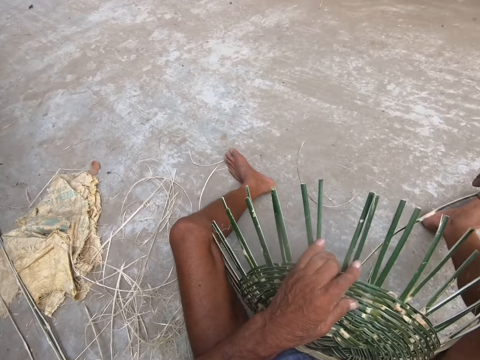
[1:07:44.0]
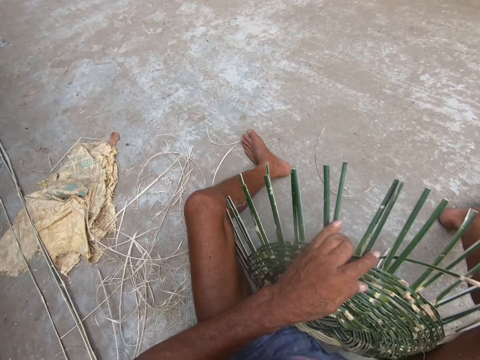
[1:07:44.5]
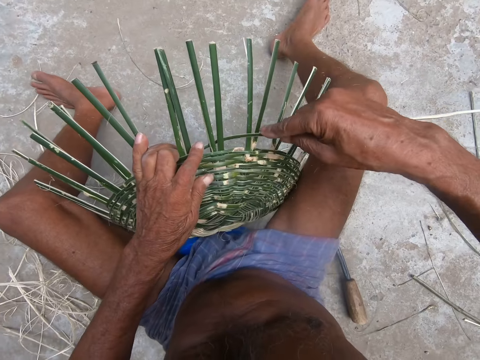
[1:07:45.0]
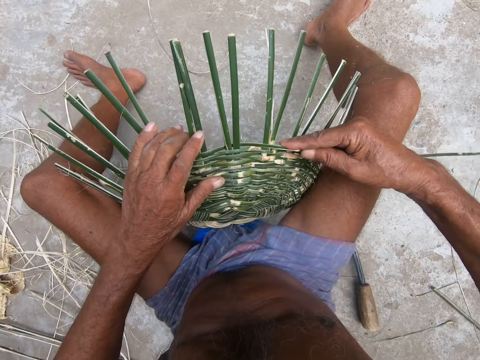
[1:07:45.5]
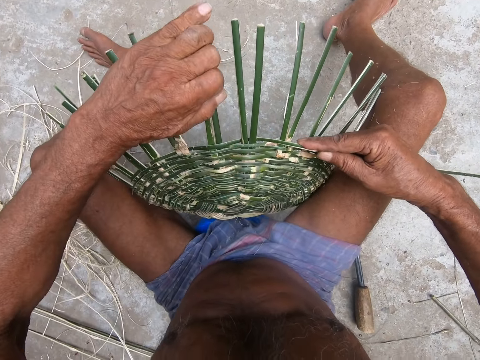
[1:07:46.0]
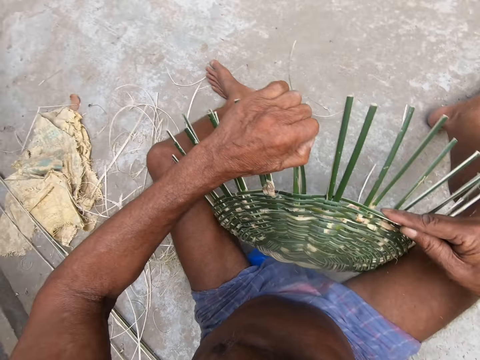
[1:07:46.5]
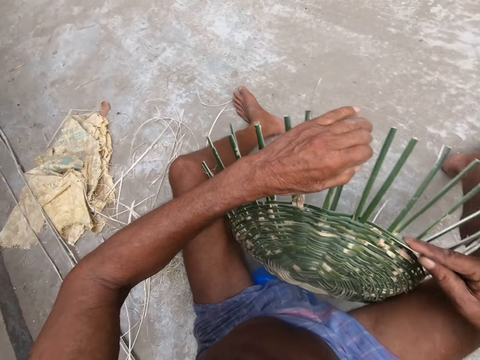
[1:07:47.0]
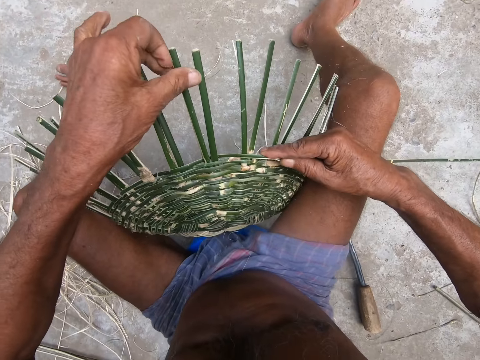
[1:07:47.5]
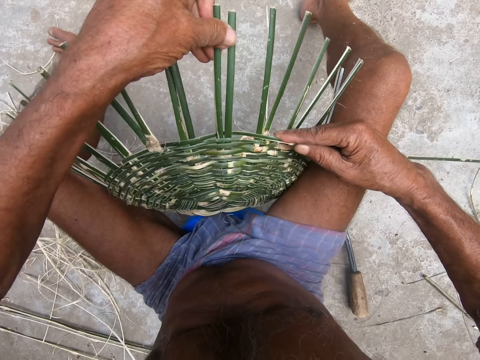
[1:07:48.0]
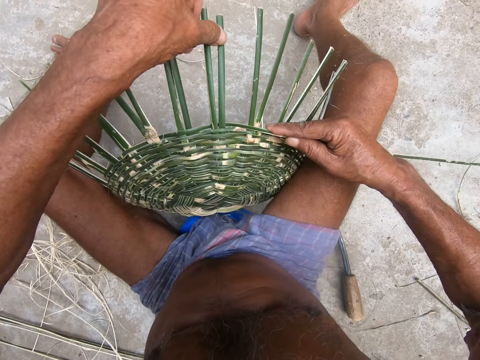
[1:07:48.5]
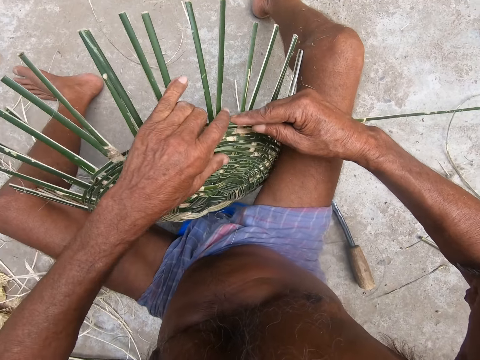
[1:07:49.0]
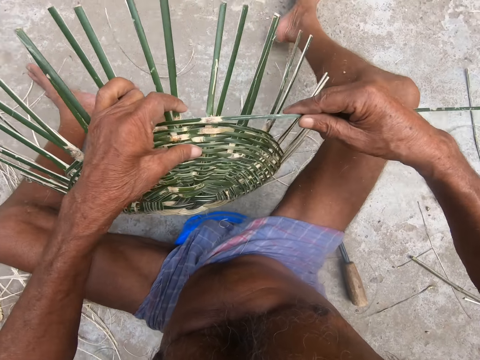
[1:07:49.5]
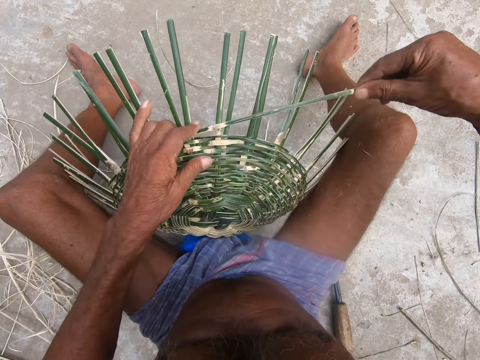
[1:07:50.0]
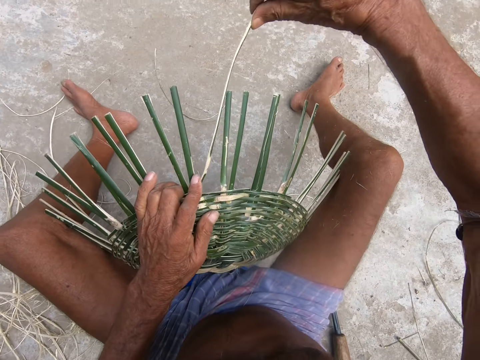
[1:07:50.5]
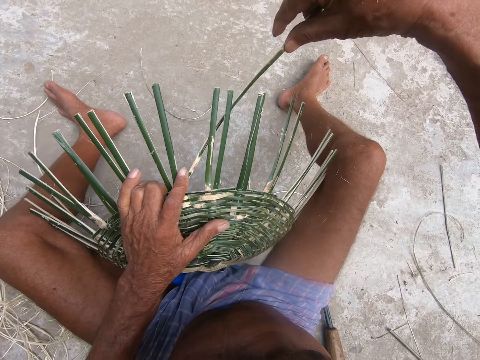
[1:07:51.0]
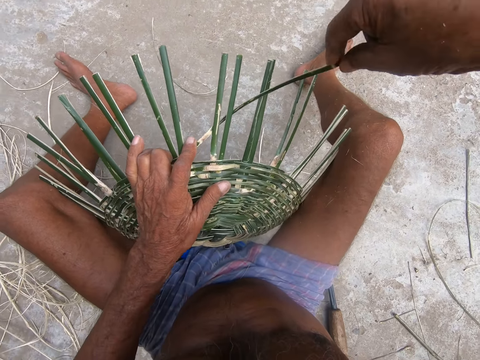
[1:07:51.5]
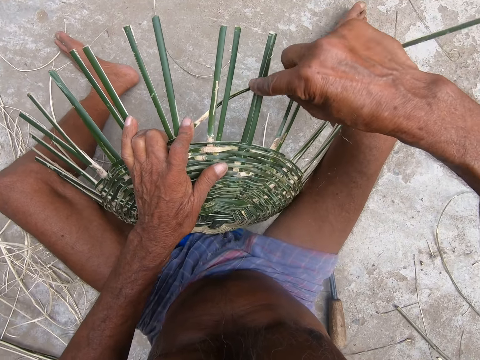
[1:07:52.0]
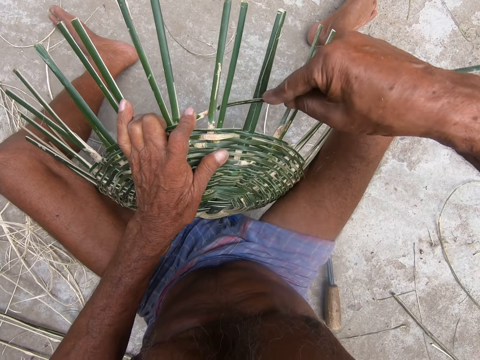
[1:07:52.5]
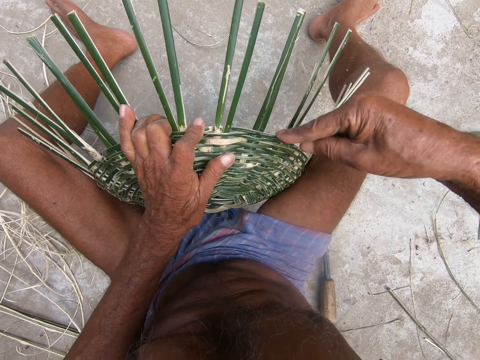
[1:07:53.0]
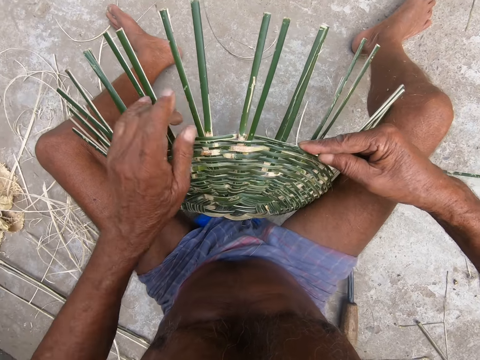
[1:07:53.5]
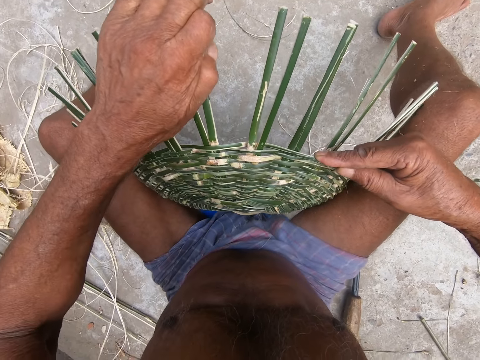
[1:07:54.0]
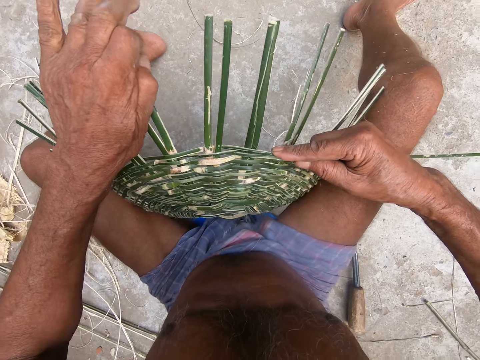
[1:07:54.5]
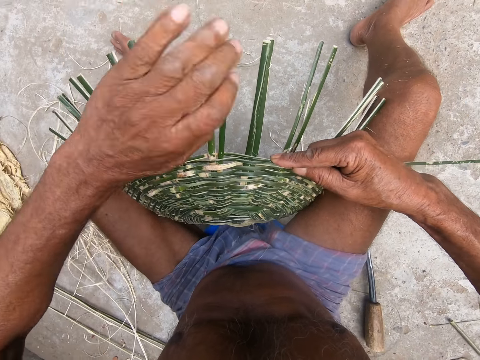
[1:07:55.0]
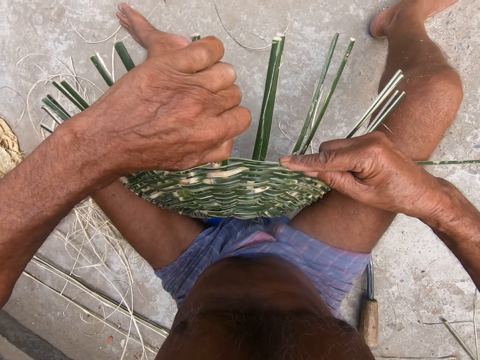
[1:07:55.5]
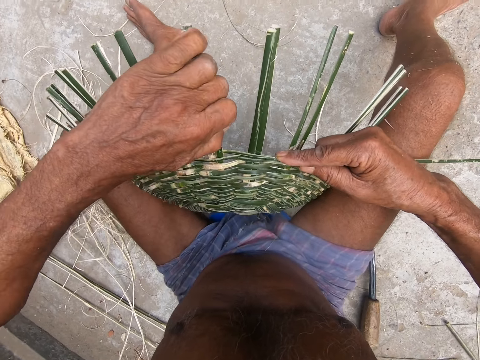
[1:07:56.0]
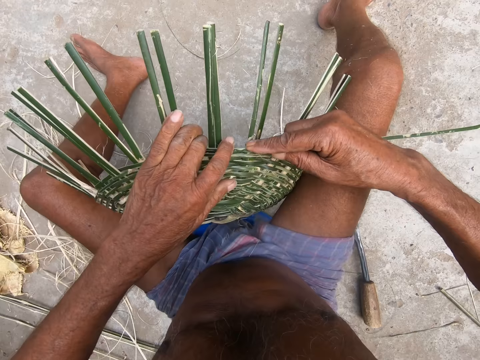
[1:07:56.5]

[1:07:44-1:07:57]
The camera wearer adjusts the bamboo sticks. They turn the basket. They weave the basket. They adjust the bamboo sticks.

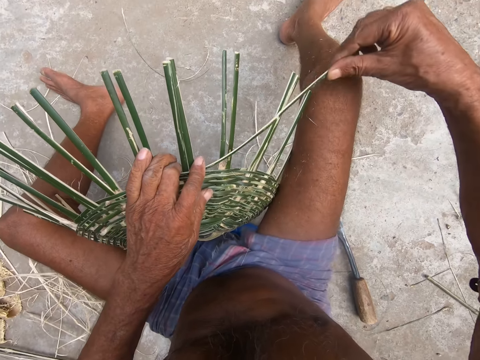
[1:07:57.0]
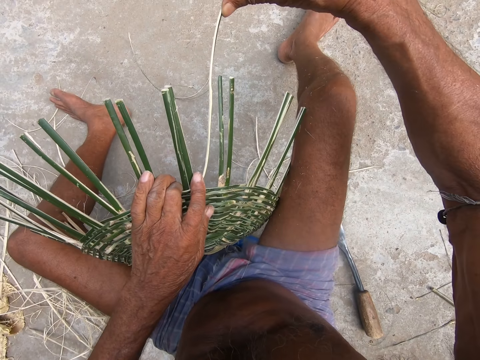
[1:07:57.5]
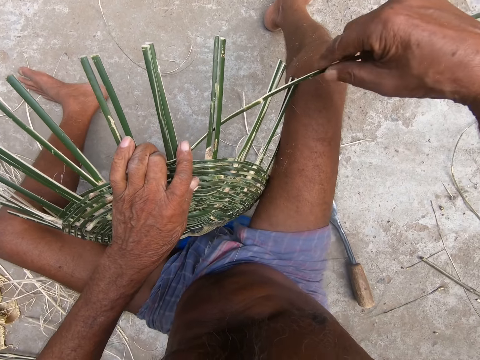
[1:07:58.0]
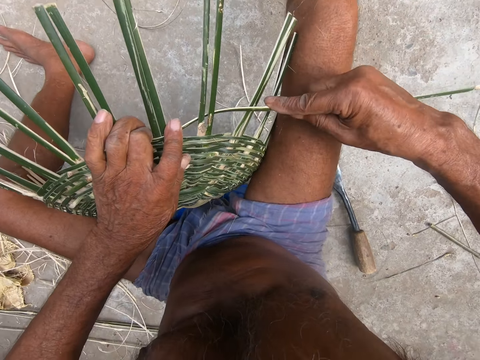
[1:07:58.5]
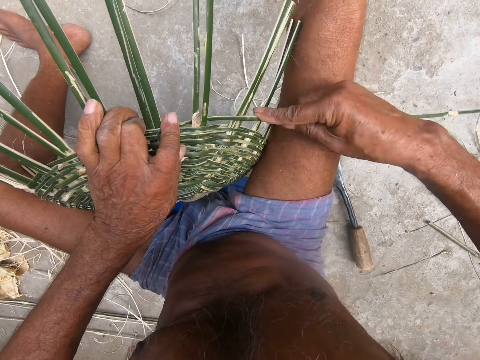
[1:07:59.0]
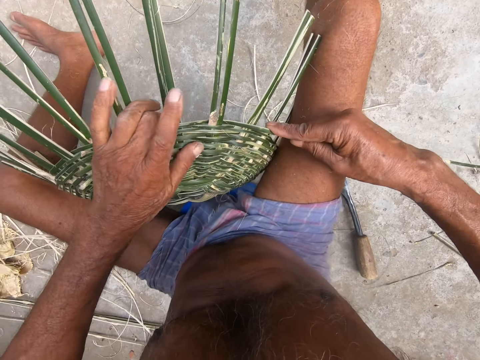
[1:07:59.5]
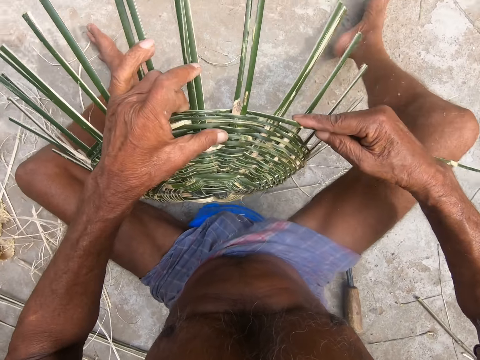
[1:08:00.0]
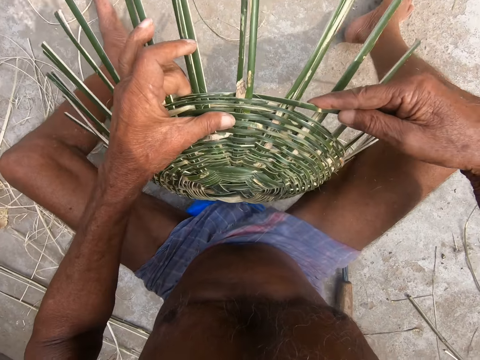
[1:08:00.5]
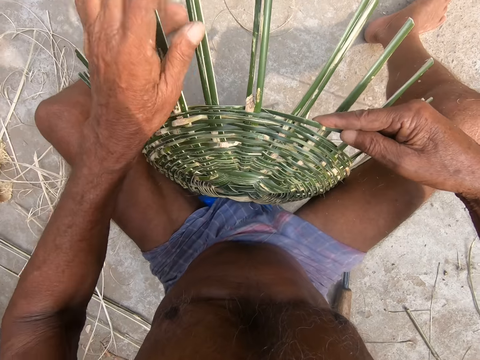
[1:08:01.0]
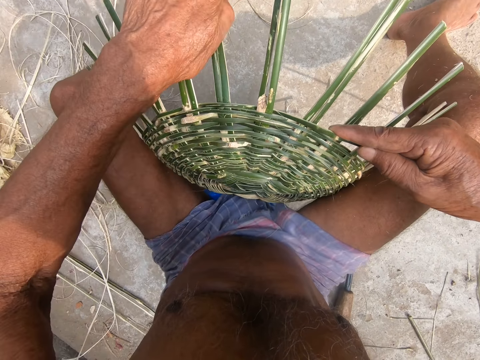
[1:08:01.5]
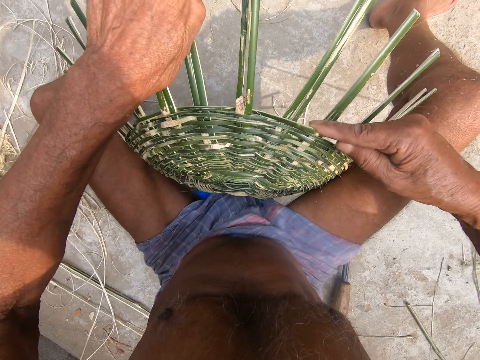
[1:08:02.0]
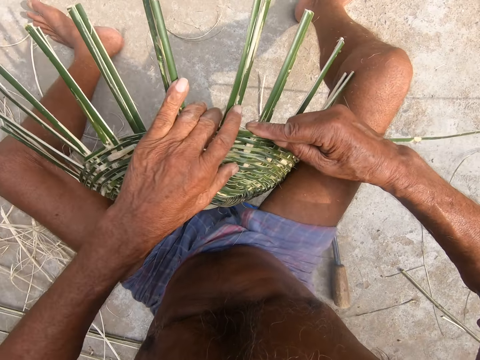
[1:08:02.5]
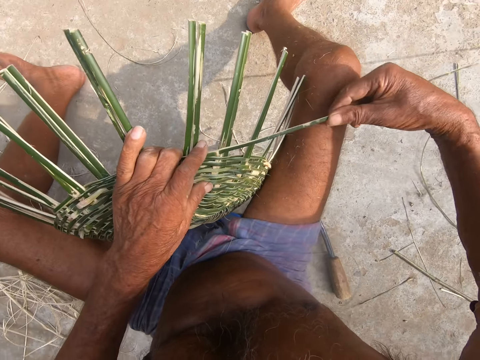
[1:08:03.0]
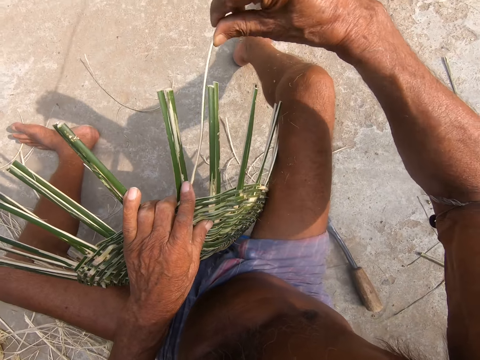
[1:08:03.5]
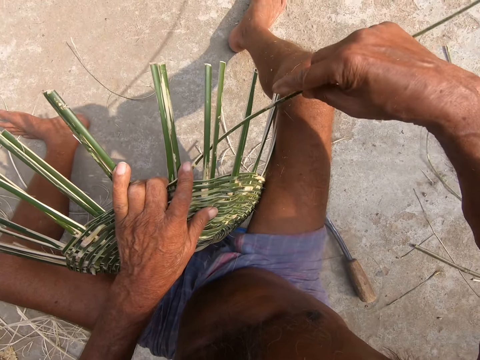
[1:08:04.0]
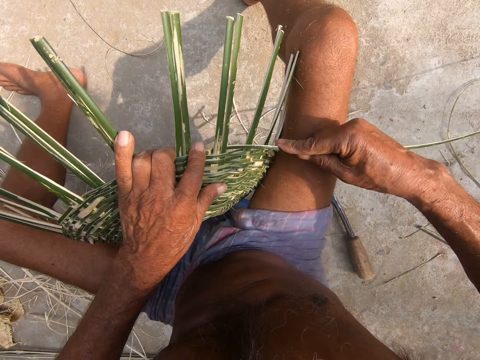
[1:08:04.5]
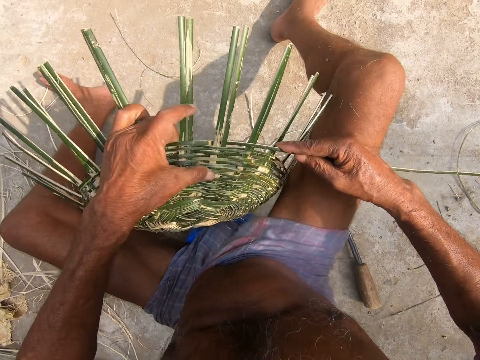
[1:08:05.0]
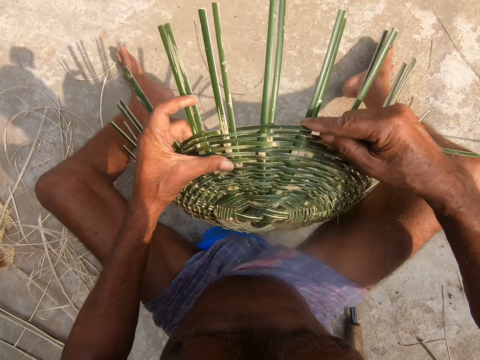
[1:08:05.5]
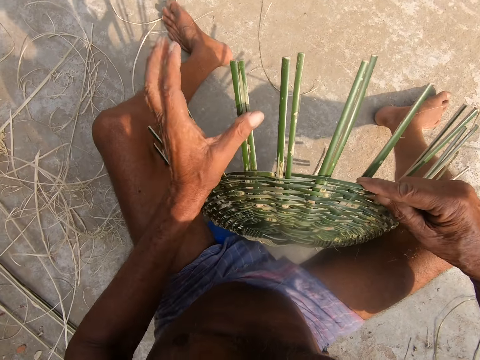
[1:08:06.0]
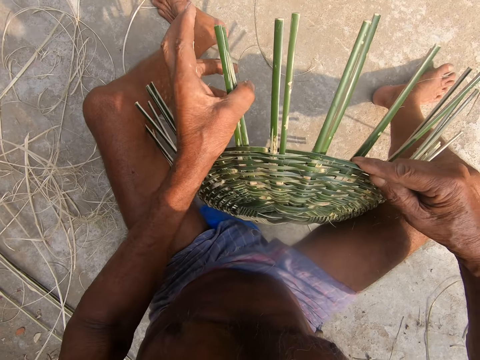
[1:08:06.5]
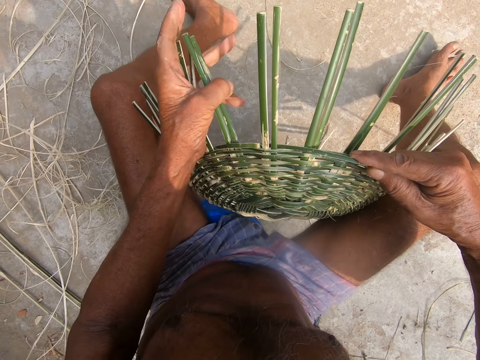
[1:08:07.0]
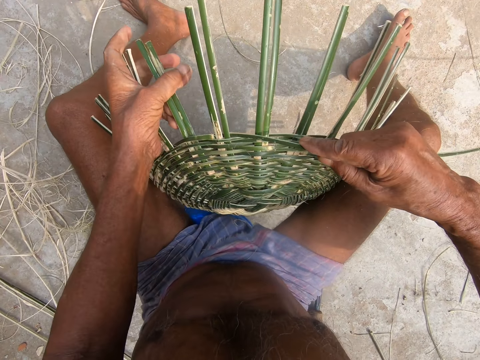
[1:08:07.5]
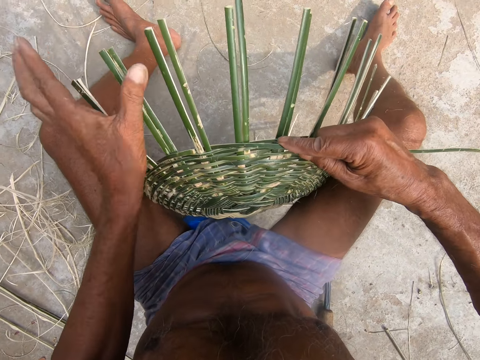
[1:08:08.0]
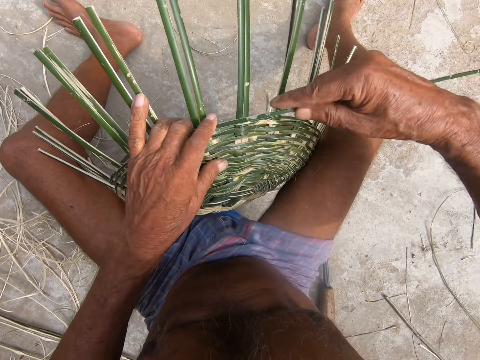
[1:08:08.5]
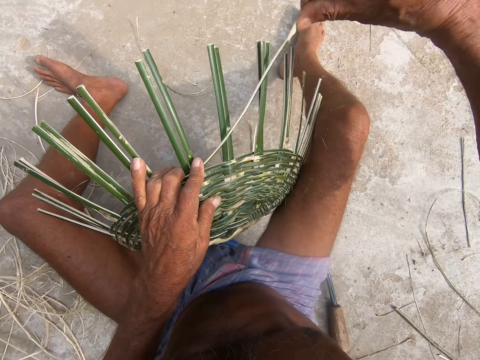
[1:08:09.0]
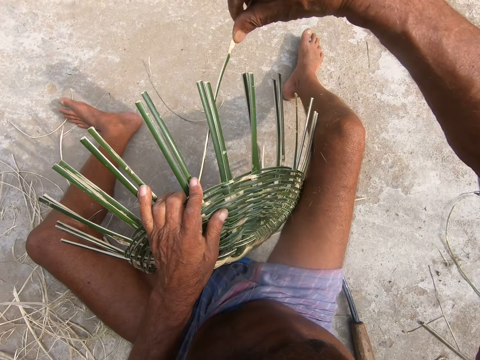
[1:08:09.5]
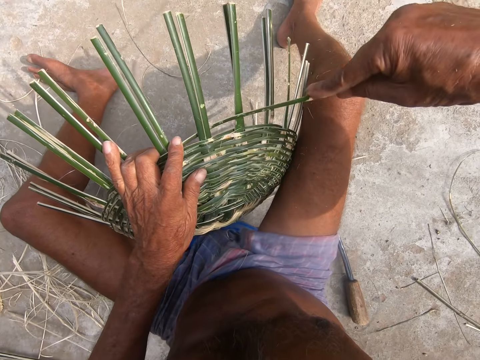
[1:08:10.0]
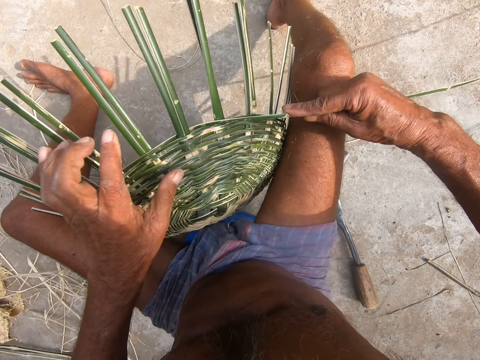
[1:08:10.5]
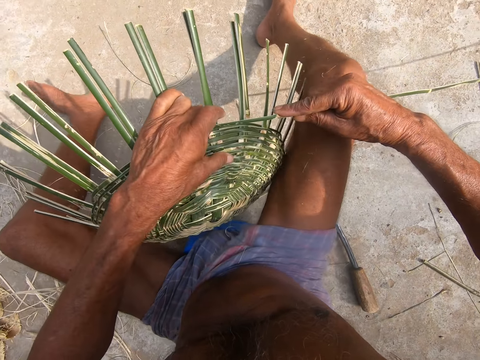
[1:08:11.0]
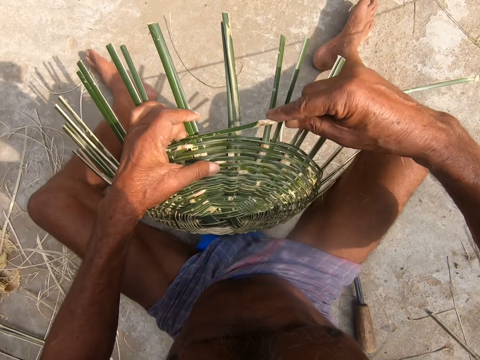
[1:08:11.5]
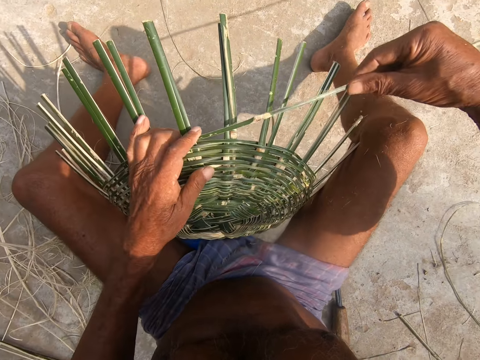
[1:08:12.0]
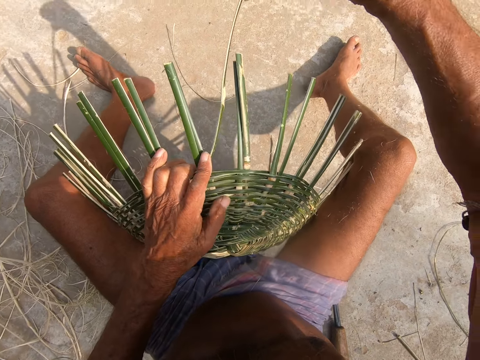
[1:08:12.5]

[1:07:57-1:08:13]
The camera wearer weaves the basket. They turn the basket. They adjust the bamboo sticks. They weave the basket. They turn the basket. They adjust the bamboo sticks. They weave the basket. They turn the basket.
